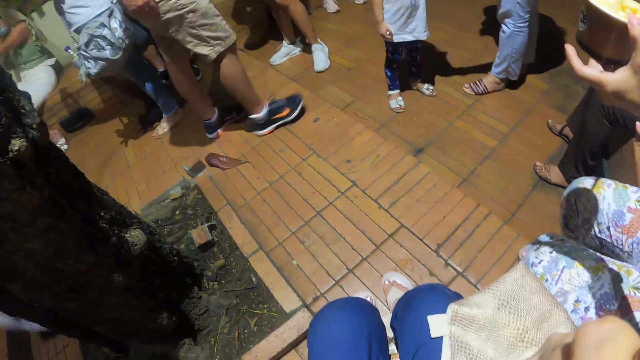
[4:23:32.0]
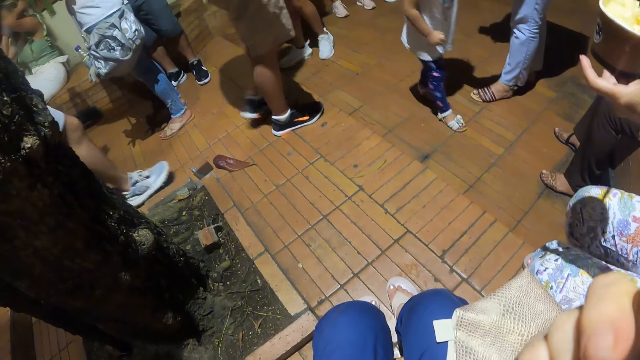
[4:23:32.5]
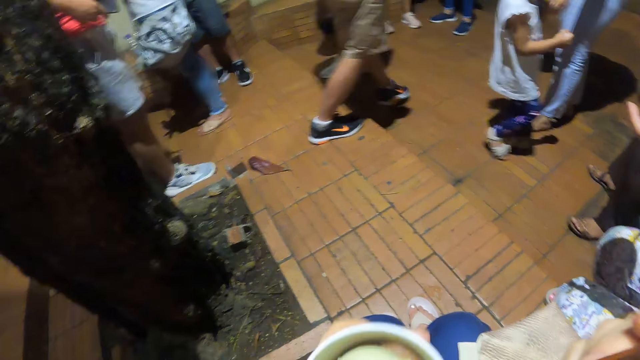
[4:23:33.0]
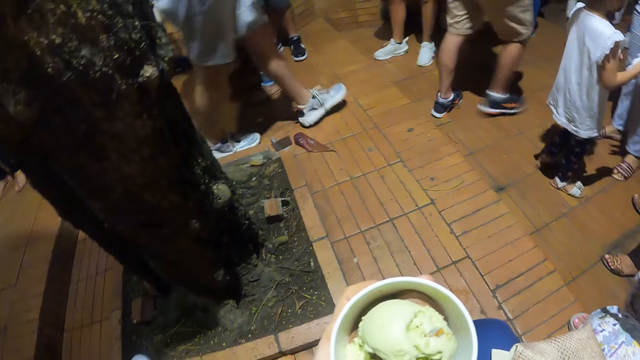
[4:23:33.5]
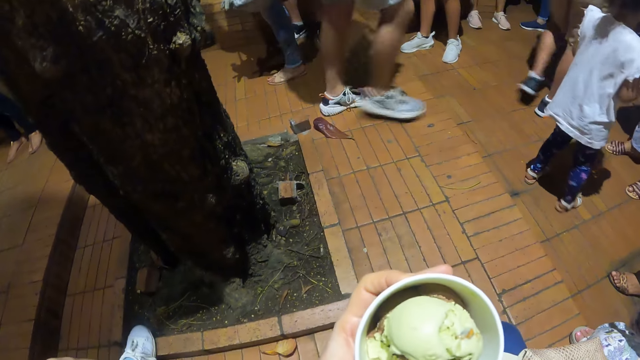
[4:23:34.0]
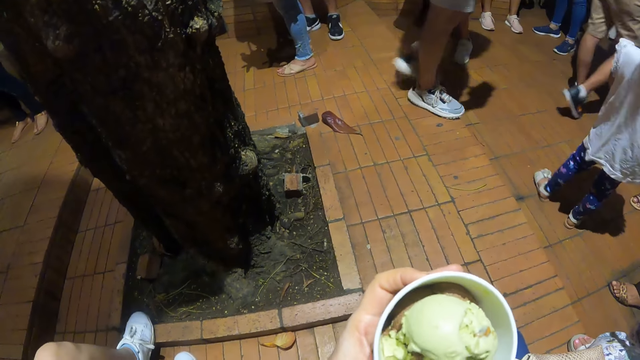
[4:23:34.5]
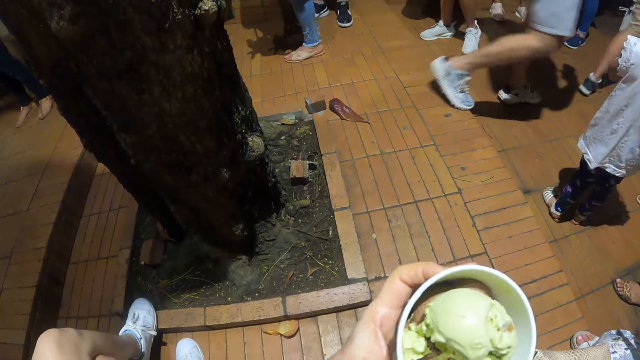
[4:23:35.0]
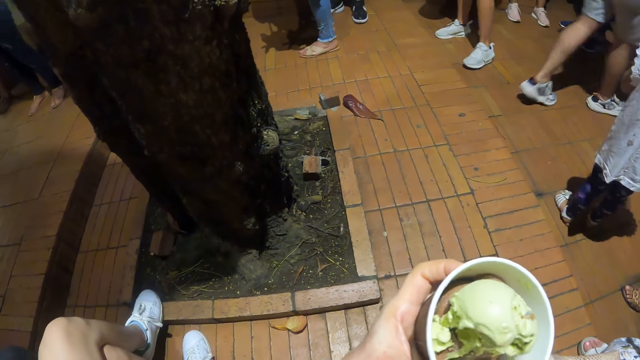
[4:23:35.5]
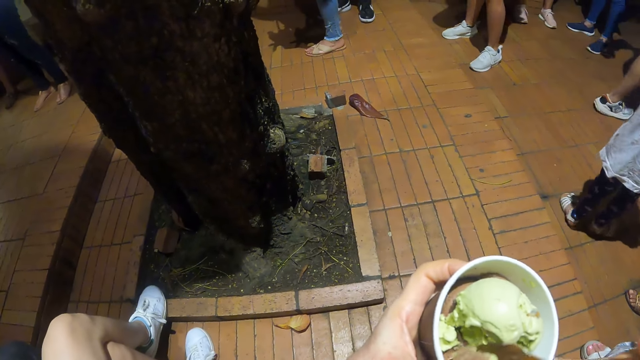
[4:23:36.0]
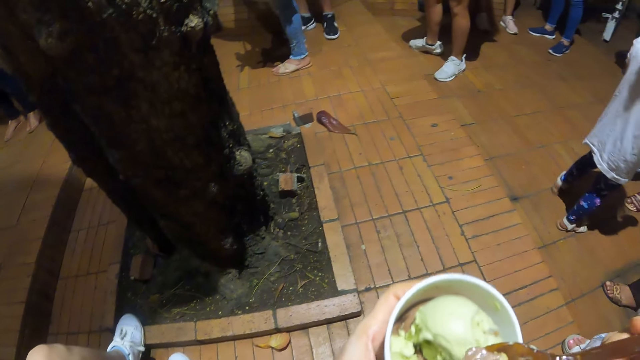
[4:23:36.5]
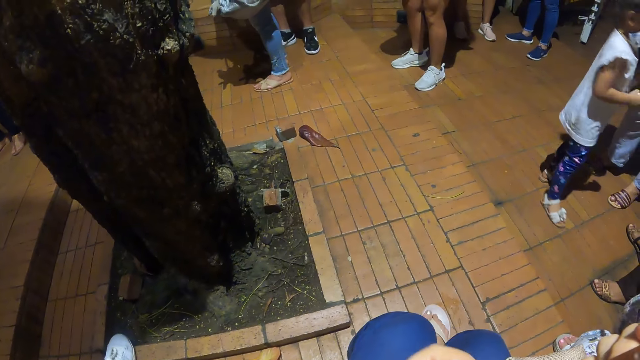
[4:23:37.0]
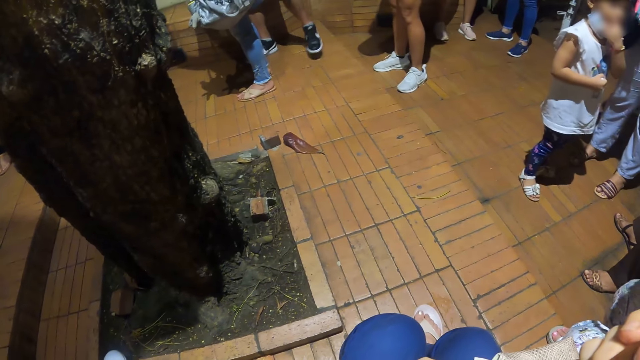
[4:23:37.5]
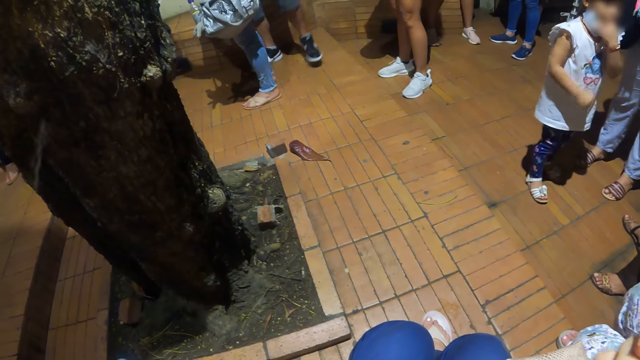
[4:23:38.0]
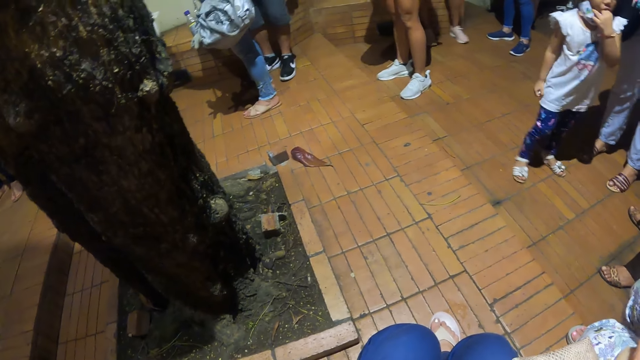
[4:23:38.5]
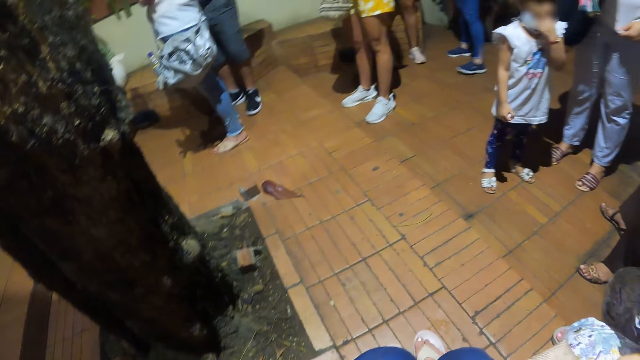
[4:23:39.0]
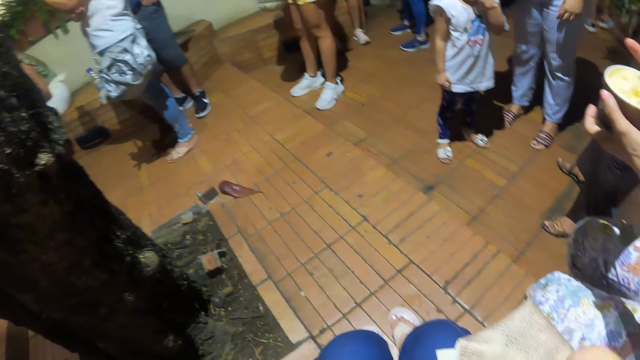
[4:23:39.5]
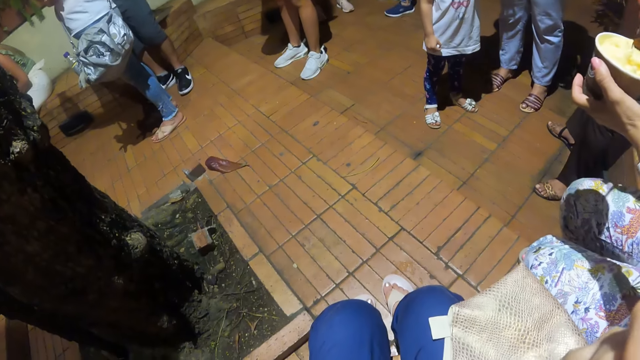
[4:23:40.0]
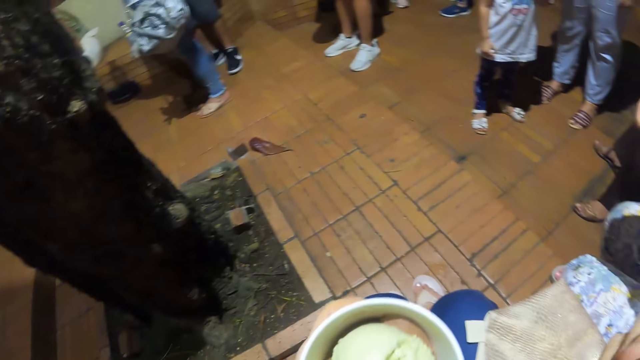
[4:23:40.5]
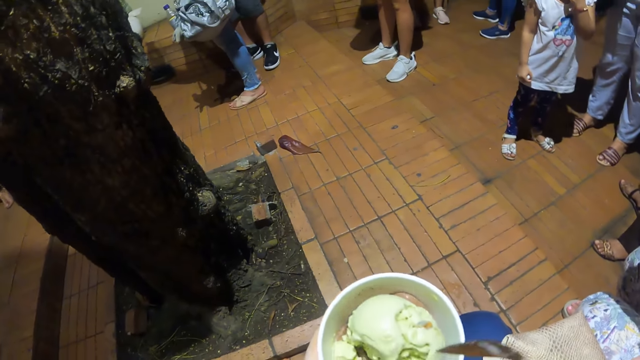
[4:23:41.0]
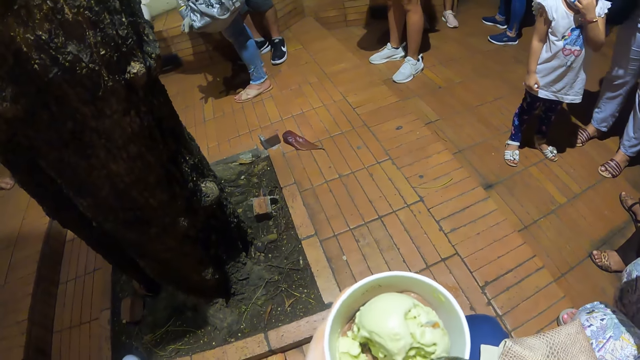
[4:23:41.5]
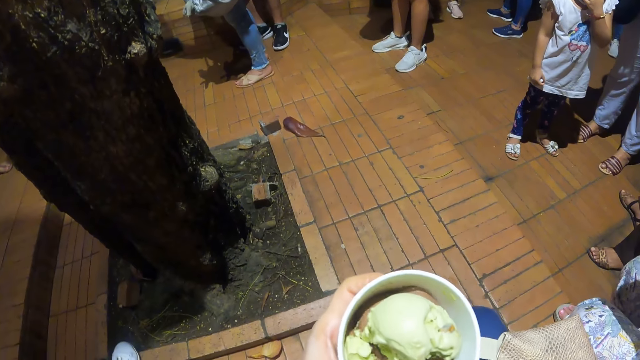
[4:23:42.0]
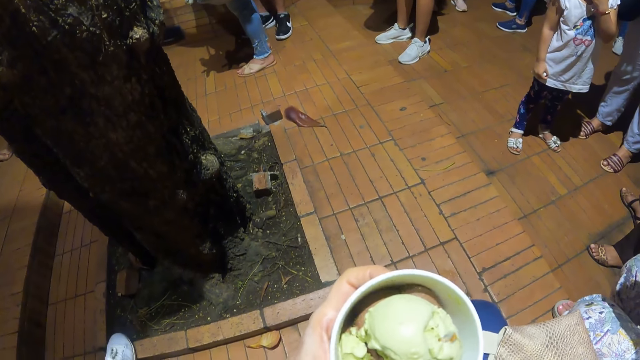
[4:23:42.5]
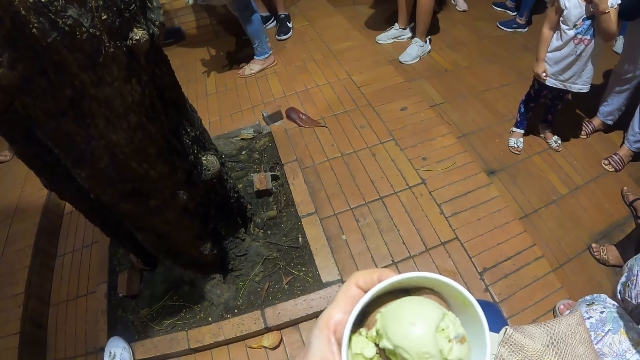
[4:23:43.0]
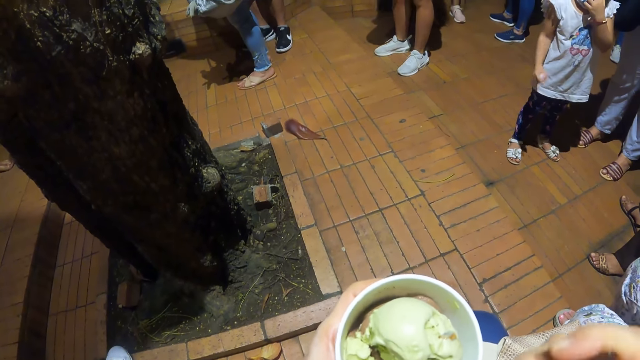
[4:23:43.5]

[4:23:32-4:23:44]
The camera wearer moves the tin and looks at the ice cream. They scoop the food with a spoon. They eat the ice cream and look around. They move the tin. They scoop the food with the spoon.

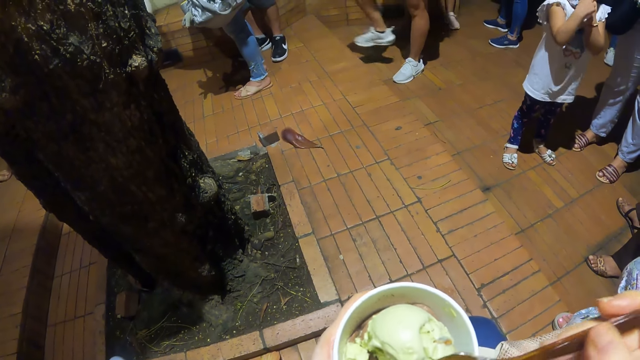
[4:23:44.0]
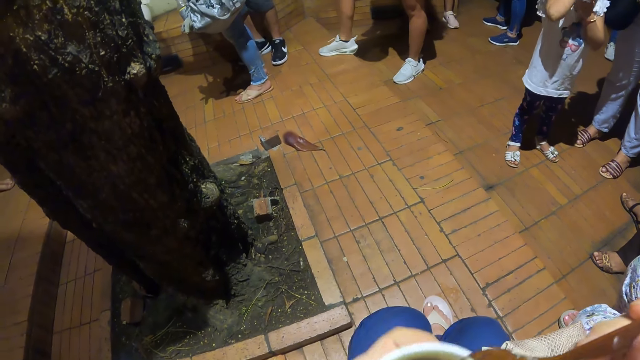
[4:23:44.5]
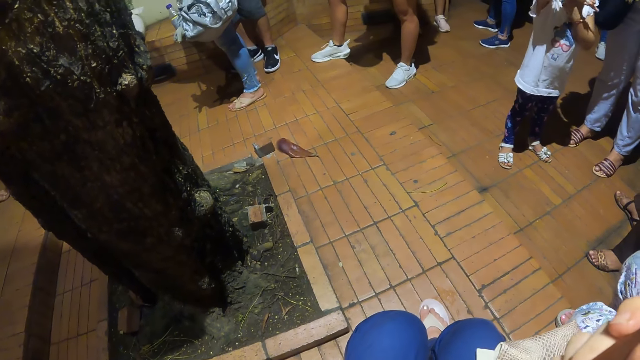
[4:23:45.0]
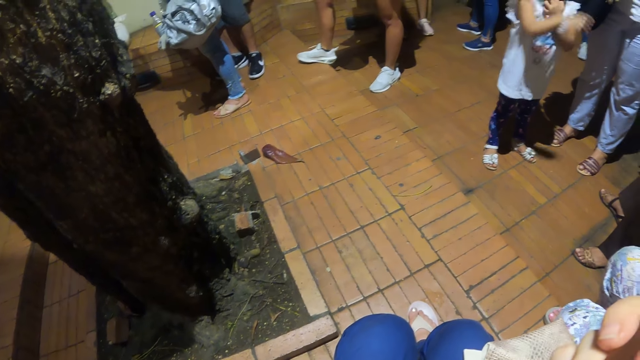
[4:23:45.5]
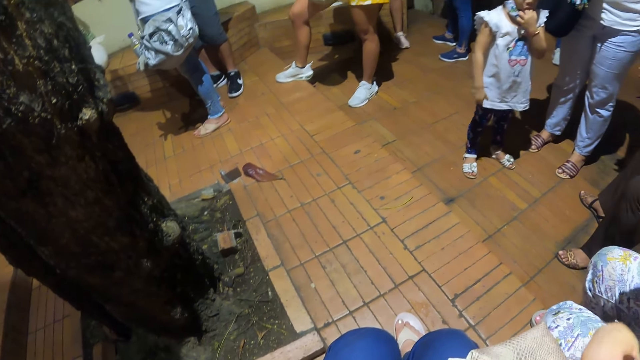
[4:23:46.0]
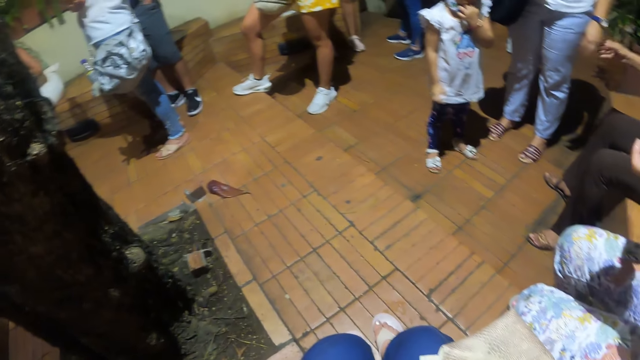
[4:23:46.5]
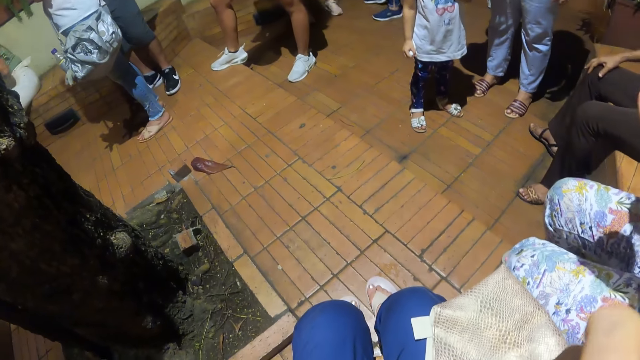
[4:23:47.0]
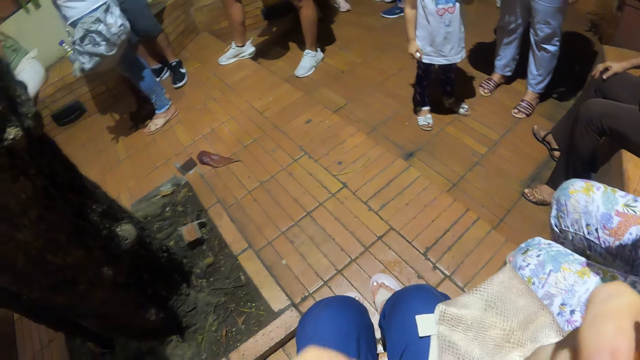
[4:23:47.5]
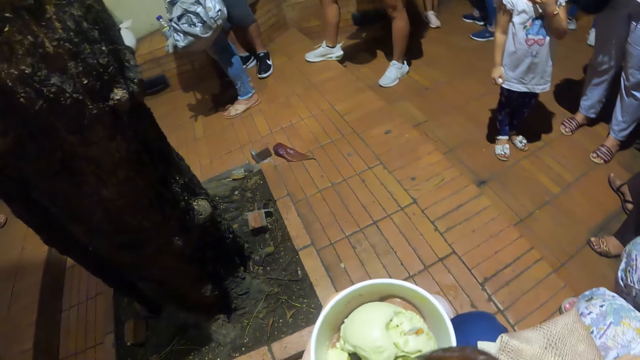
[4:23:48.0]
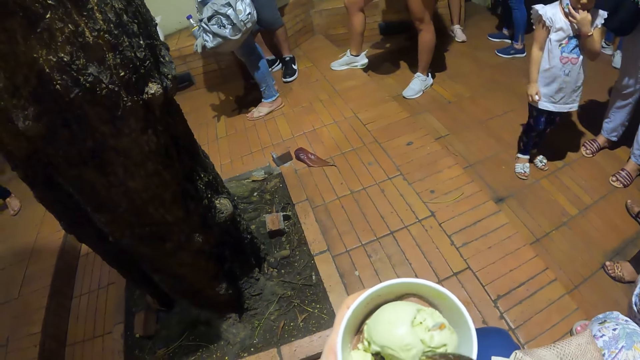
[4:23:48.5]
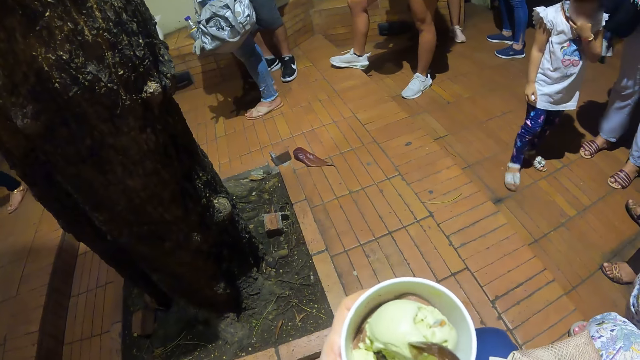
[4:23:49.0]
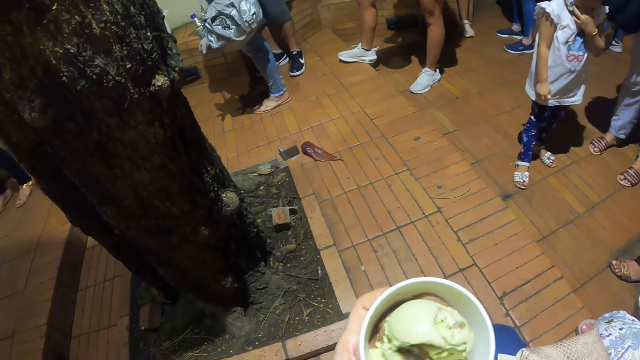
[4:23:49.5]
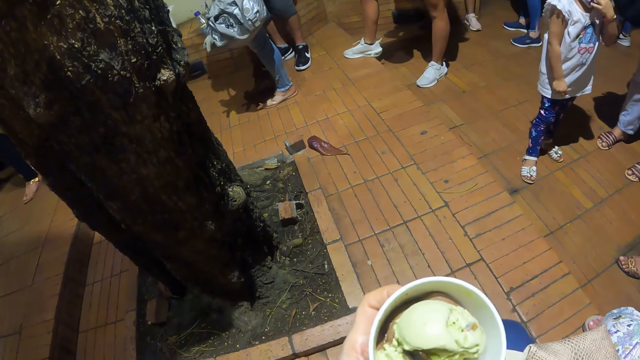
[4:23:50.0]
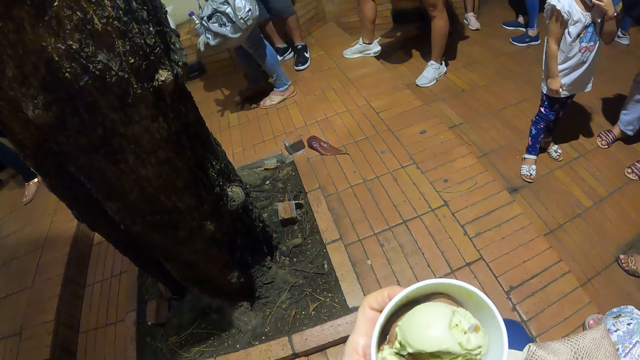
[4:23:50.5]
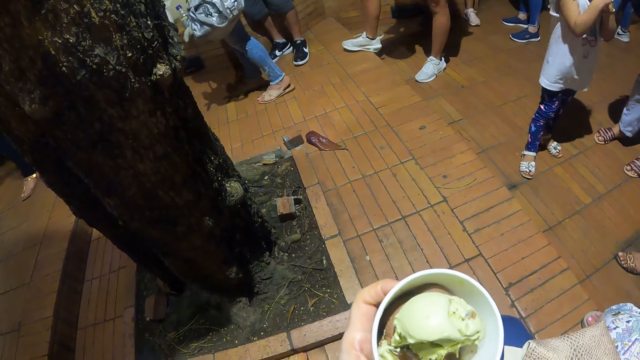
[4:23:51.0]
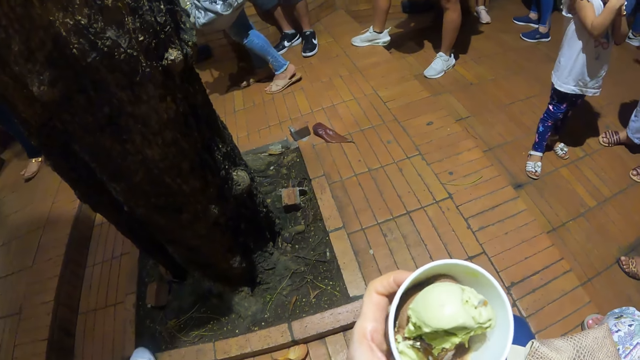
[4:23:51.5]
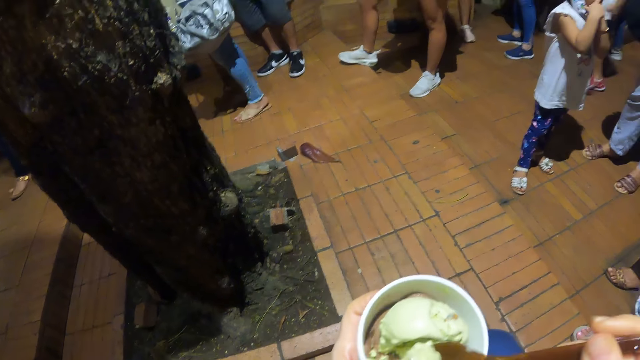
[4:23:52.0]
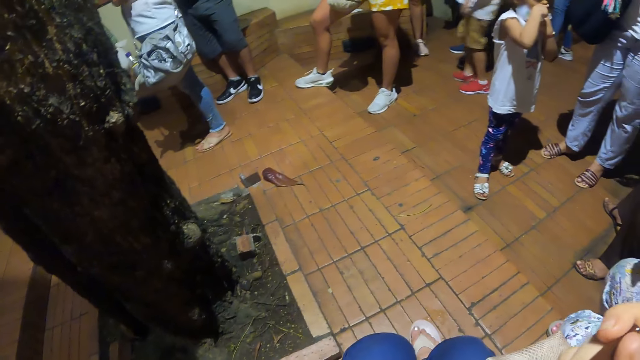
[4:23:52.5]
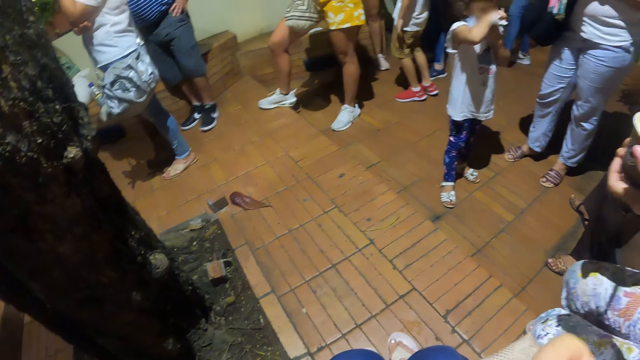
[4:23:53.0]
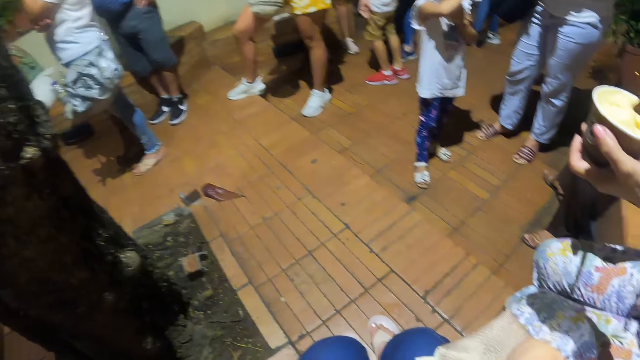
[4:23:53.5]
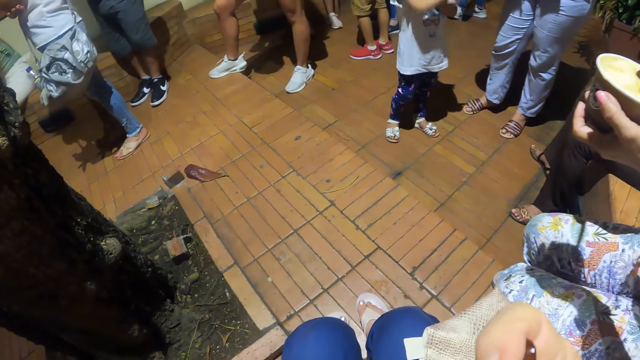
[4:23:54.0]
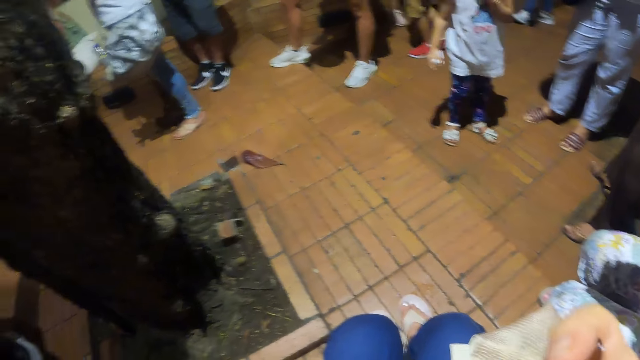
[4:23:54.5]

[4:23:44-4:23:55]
The camera wearer eats ice cream. They move the ice cream. They scoop the food with a spoon. They eat the ice cream.
